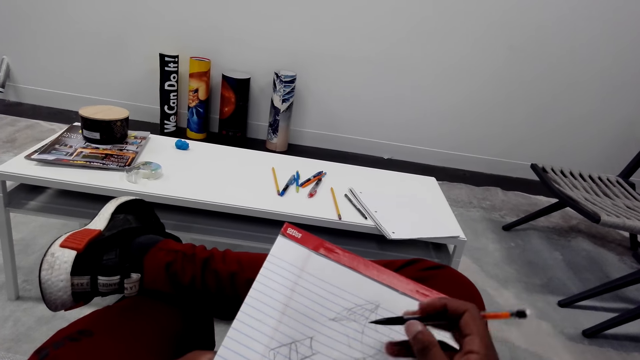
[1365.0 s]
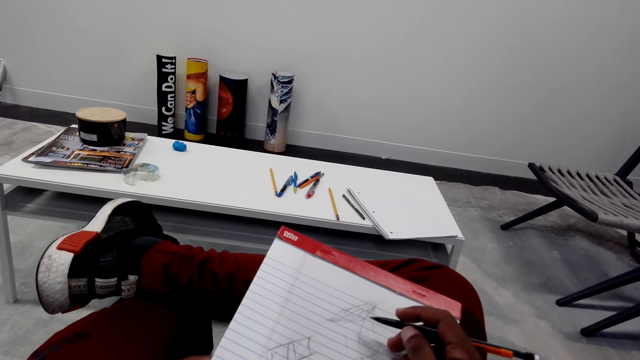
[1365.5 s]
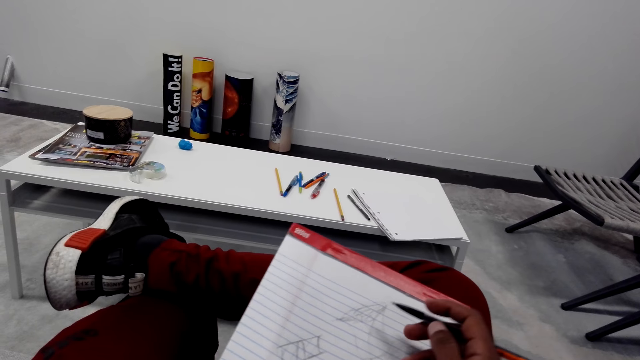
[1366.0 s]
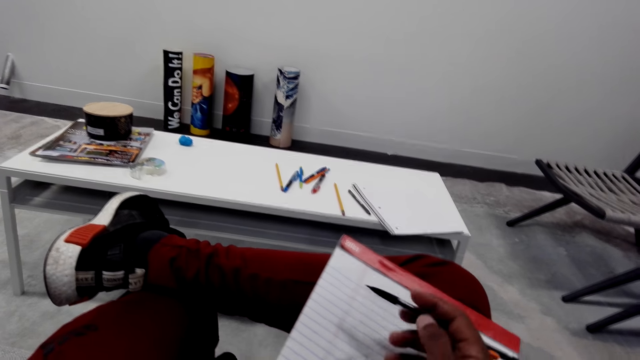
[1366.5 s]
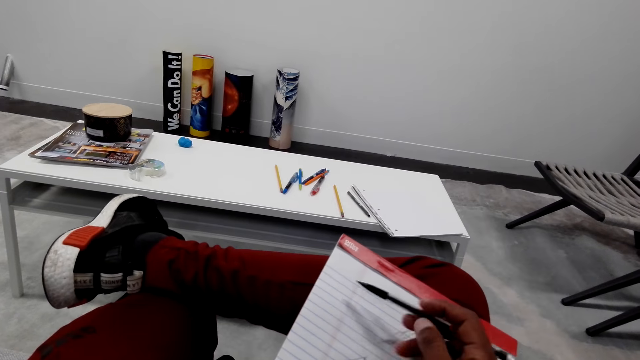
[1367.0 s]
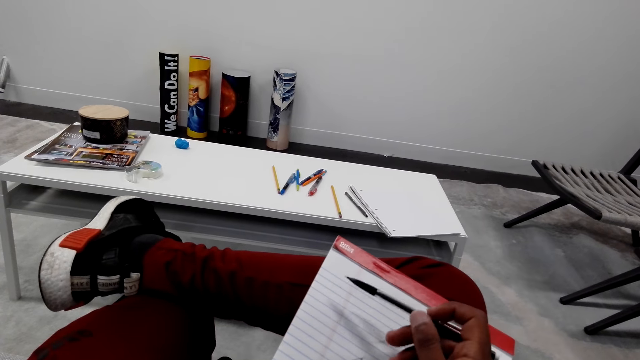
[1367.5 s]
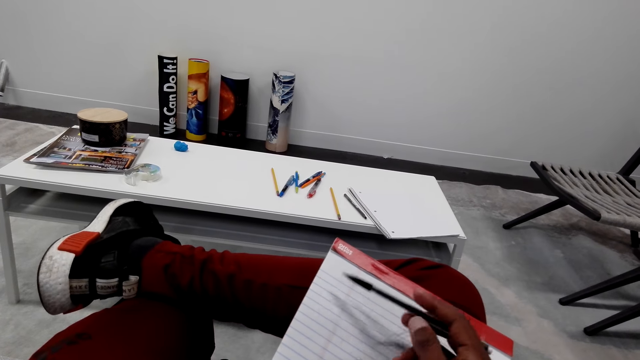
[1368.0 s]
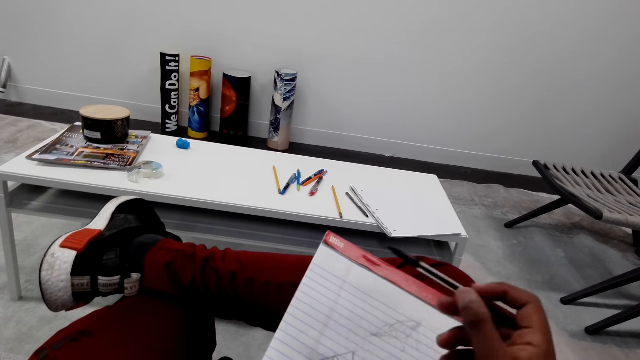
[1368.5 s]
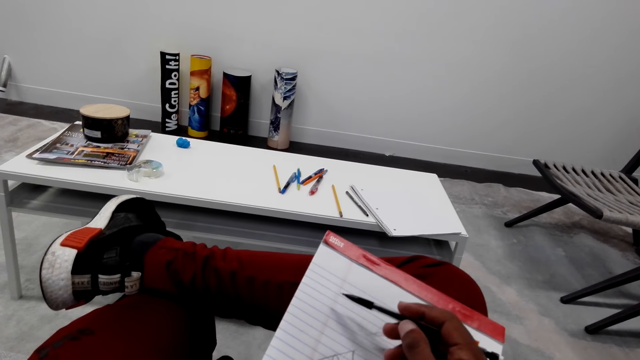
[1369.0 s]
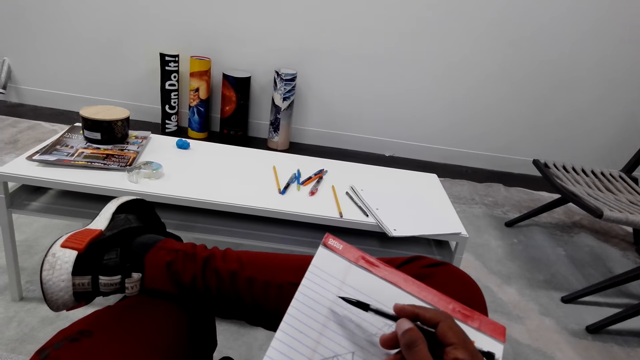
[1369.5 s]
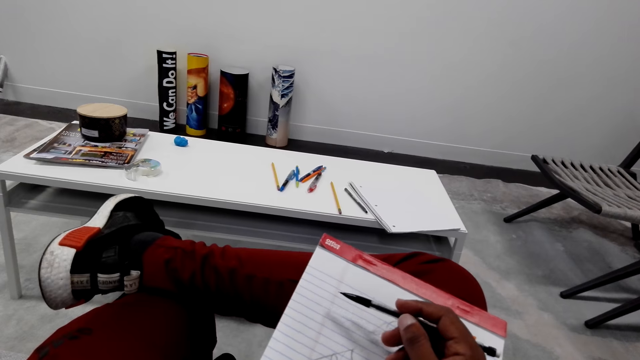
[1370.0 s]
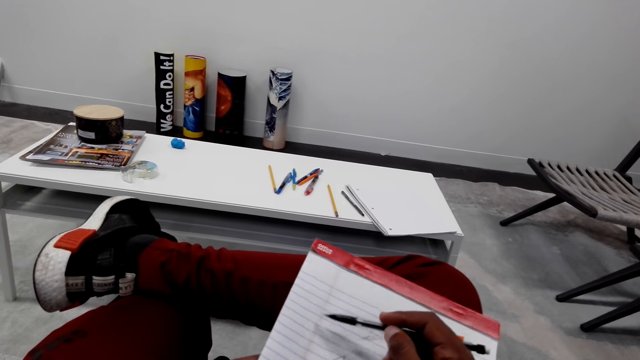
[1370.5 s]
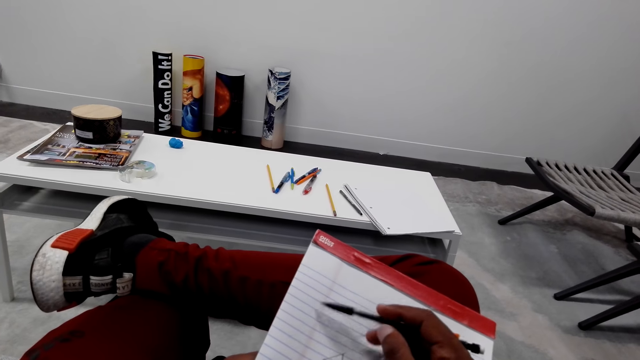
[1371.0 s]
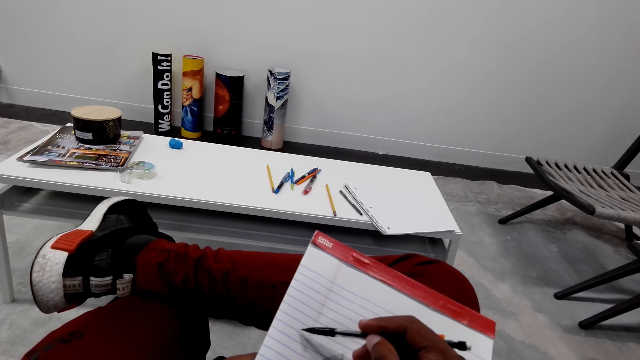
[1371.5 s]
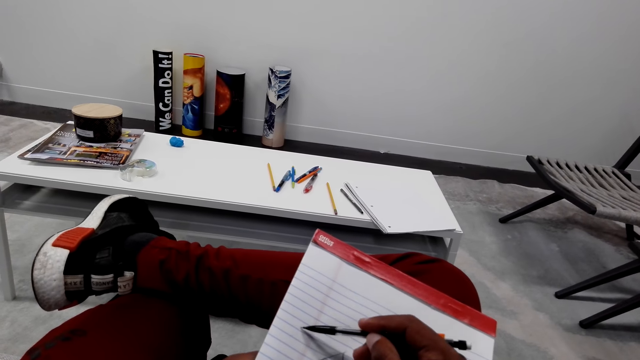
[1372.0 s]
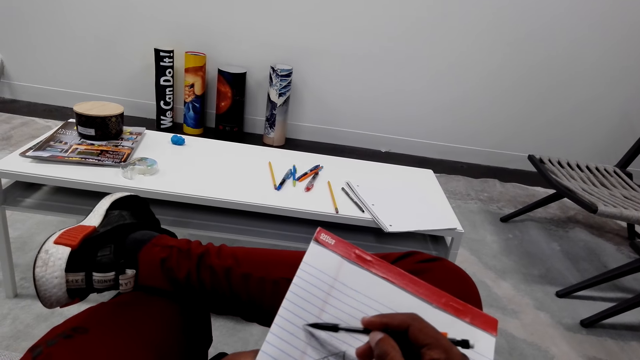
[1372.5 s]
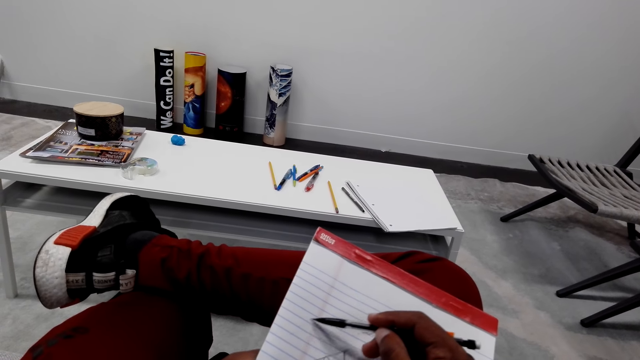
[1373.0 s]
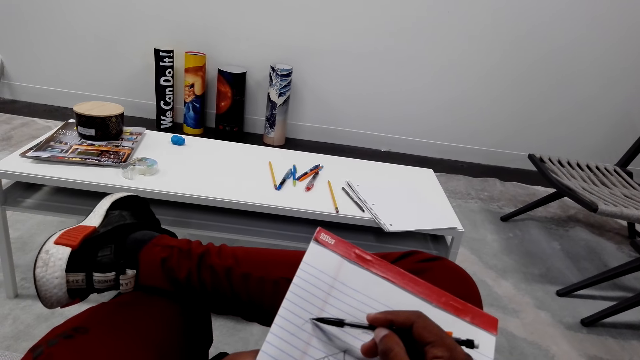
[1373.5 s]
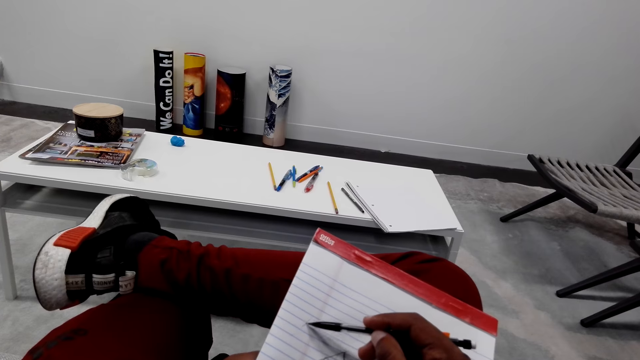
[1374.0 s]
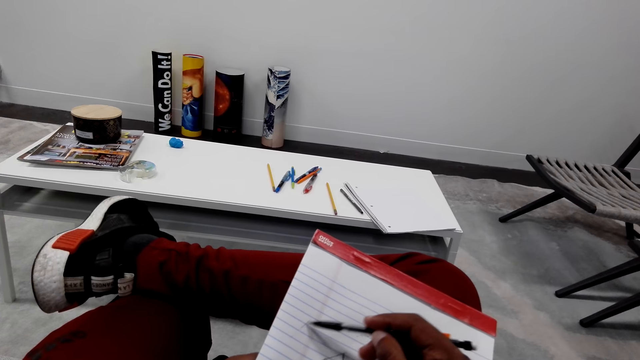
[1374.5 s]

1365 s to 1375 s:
The camera wearer holds the pencil. They draw on the book.

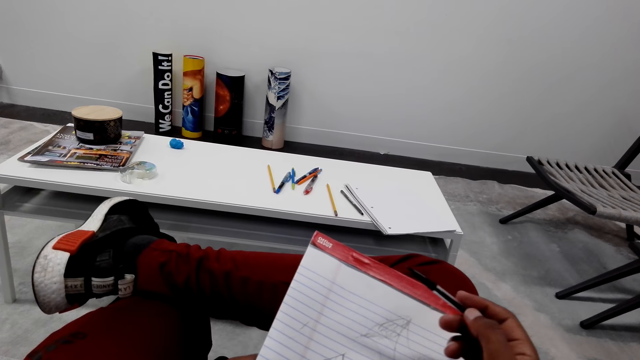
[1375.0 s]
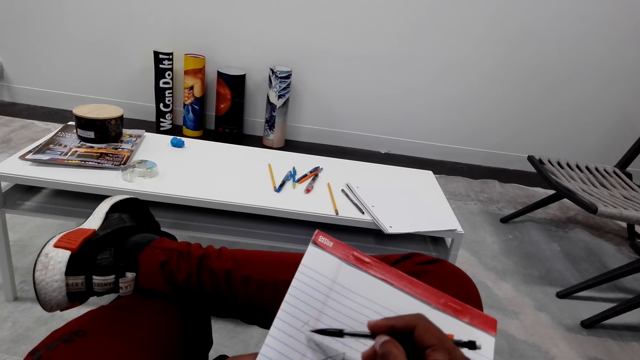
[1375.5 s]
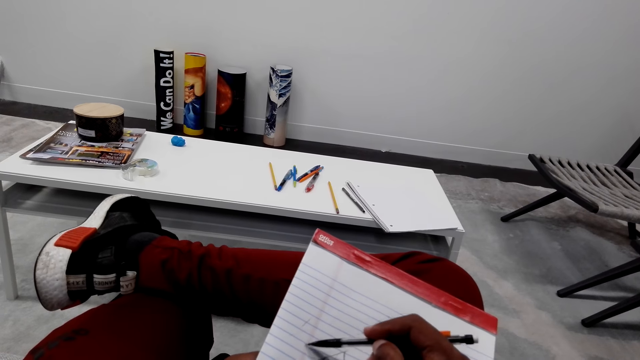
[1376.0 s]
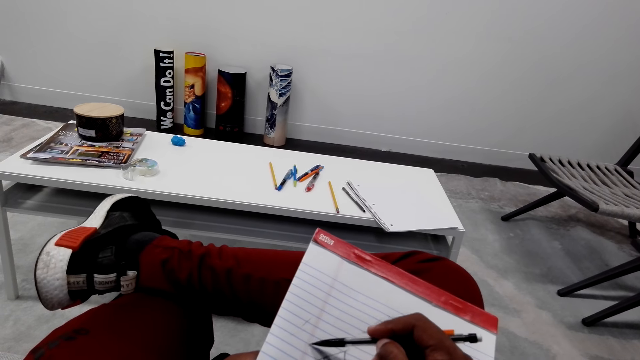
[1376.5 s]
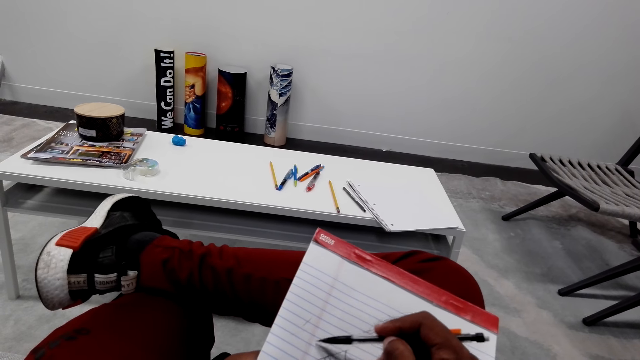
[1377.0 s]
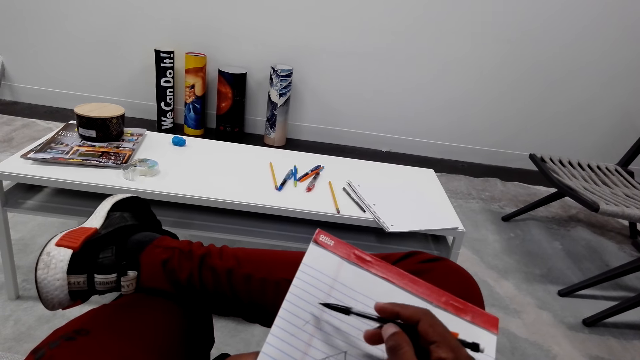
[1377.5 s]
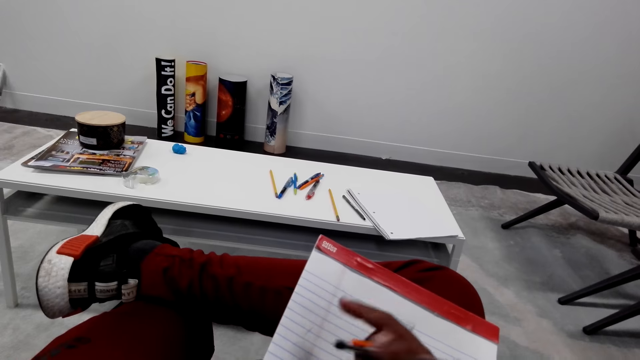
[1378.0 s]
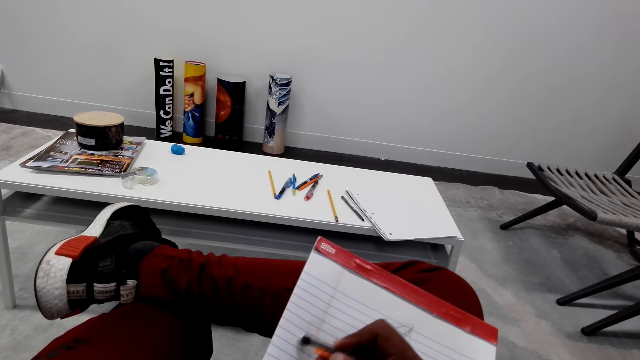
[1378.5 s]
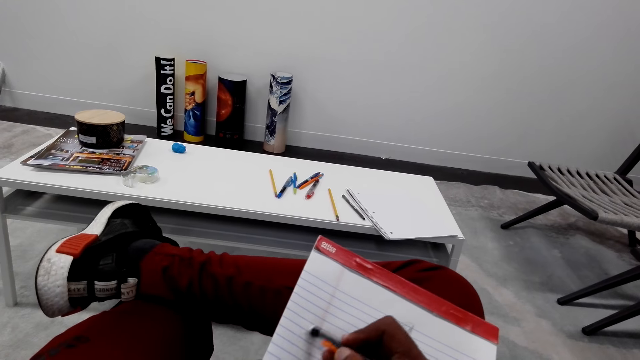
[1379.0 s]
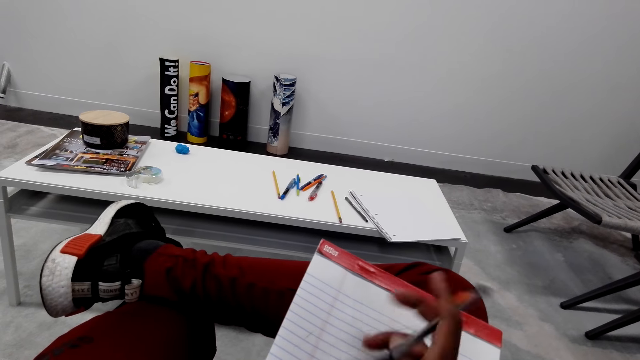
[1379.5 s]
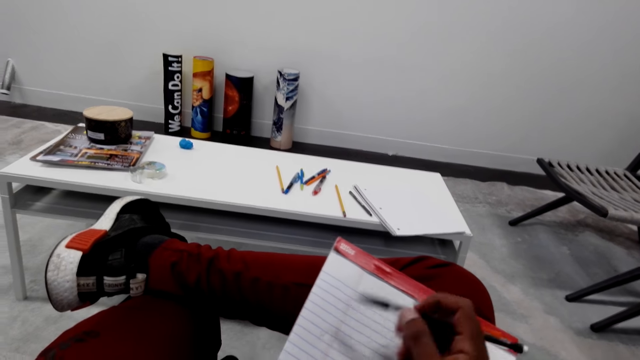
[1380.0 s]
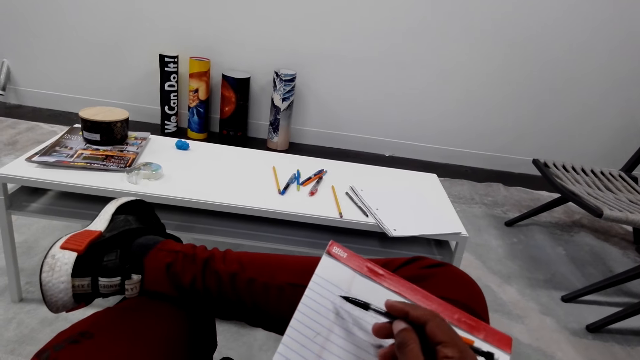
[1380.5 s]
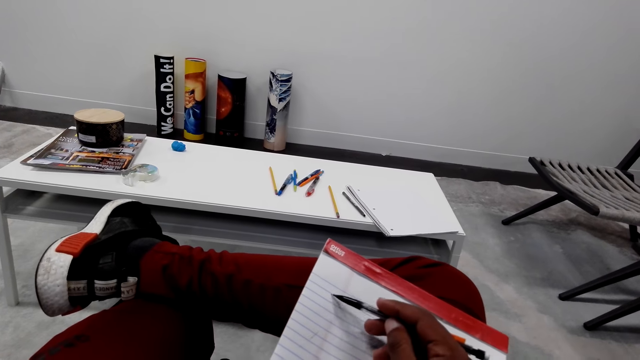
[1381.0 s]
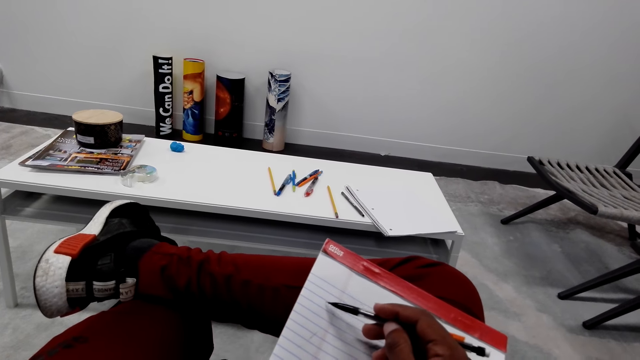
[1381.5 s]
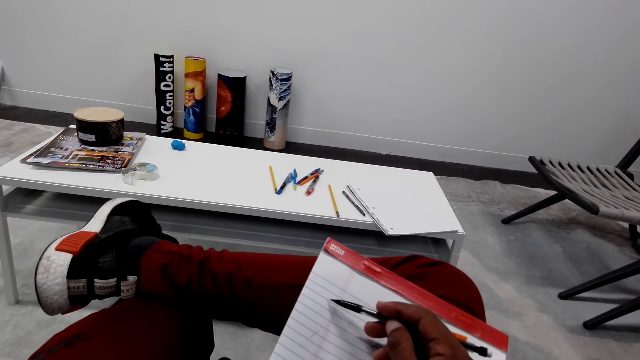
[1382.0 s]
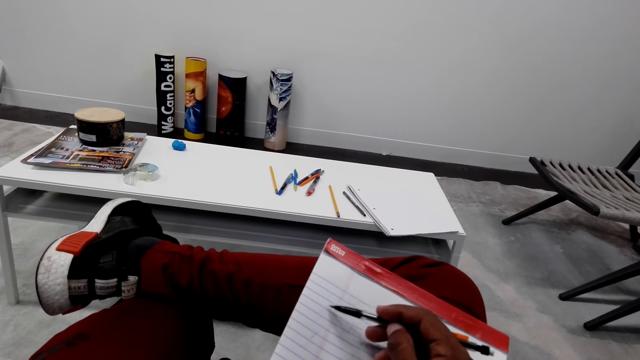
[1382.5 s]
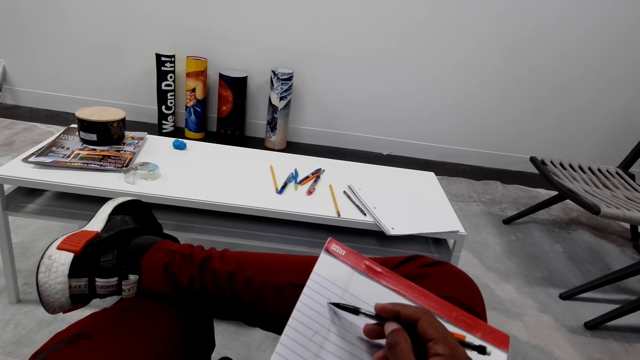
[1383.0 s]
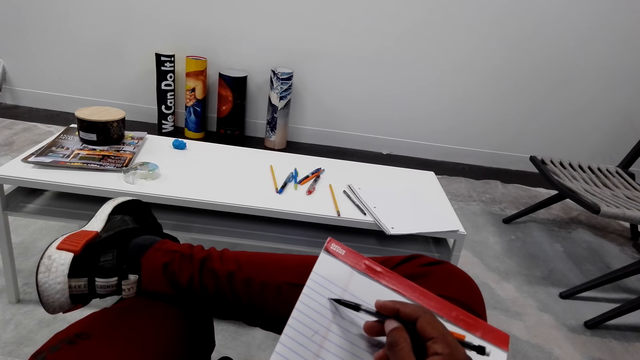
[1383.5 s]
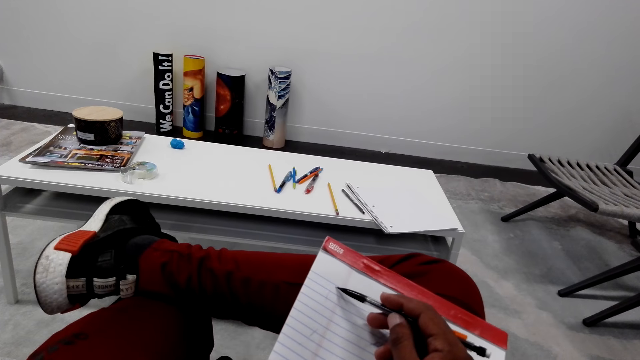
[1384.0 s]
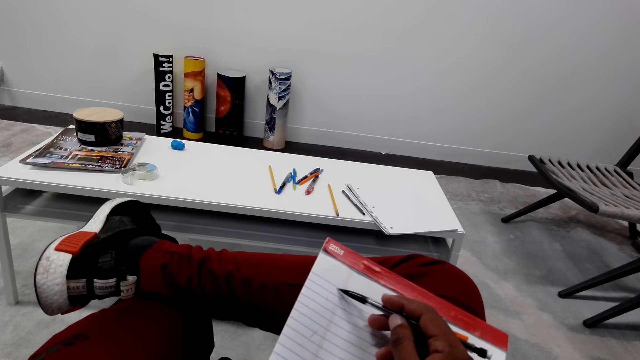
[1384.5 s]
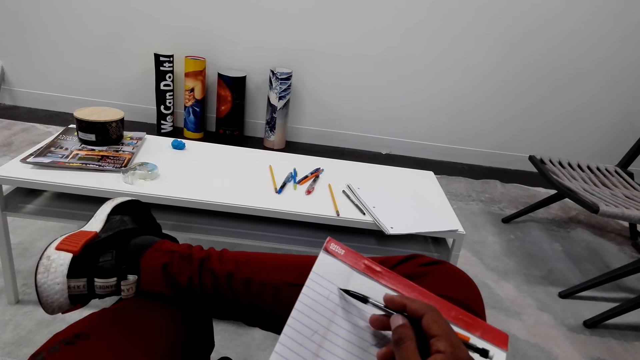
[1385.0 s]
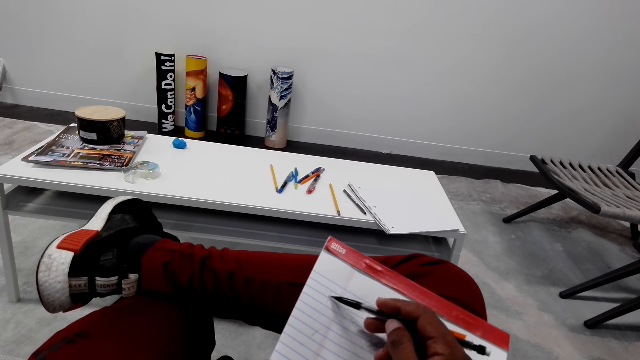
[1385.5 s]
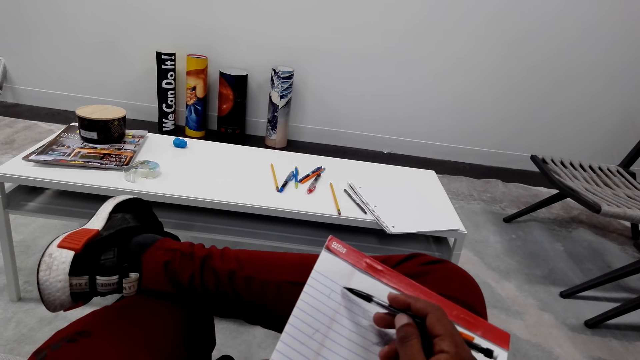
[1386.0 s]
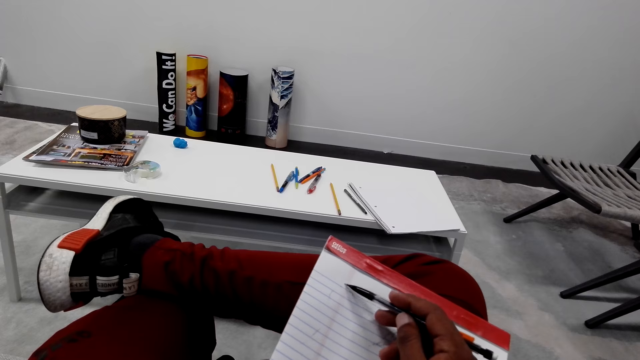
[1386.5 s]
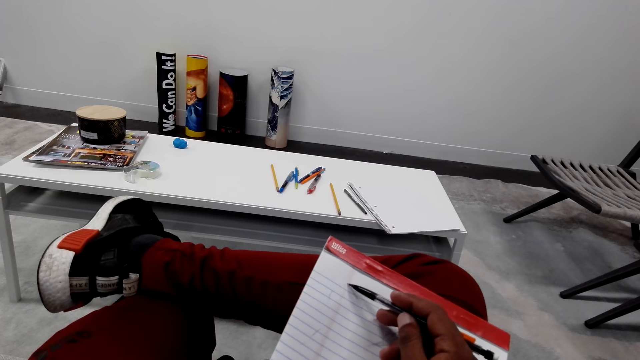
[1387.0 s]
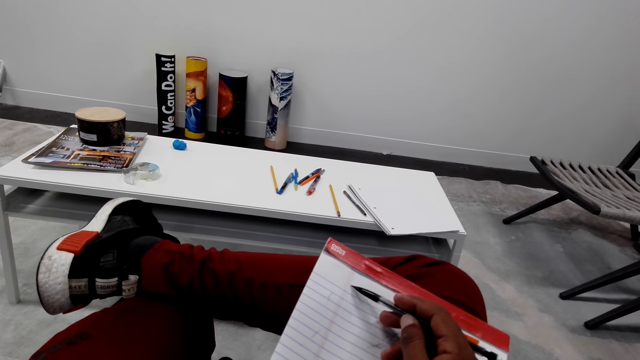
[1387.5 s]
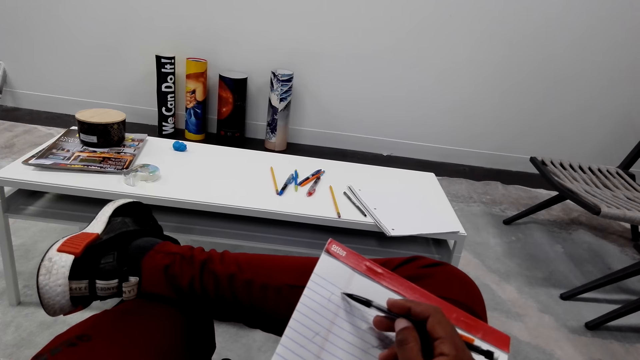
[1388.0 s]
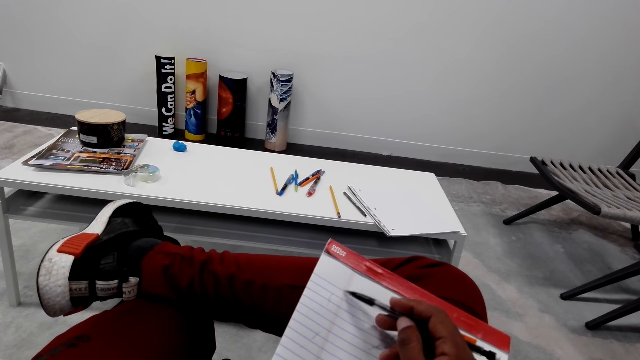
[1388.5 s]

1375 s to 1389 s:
The camera wearer holds the pencil. They draw on the book. They rub the book with their hand. They hold the book. They draw on the book.
